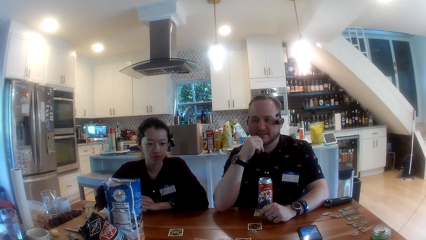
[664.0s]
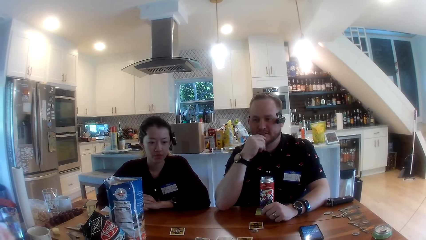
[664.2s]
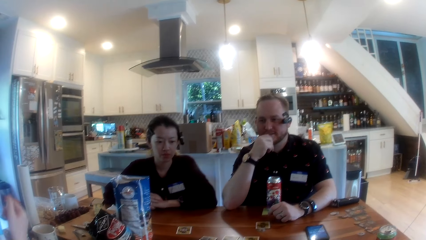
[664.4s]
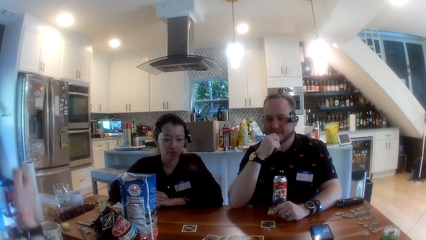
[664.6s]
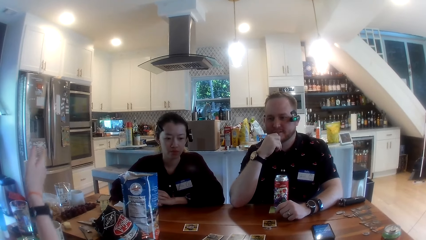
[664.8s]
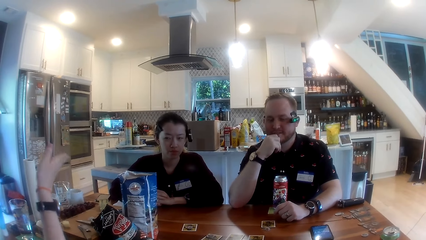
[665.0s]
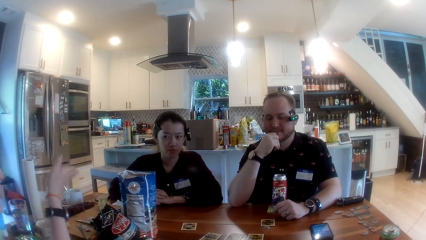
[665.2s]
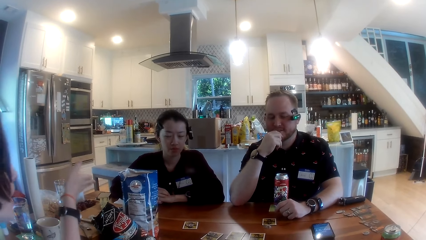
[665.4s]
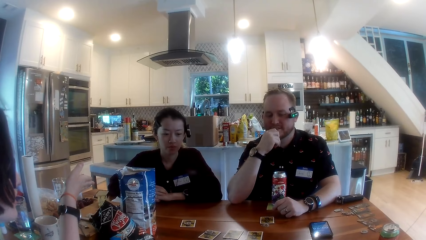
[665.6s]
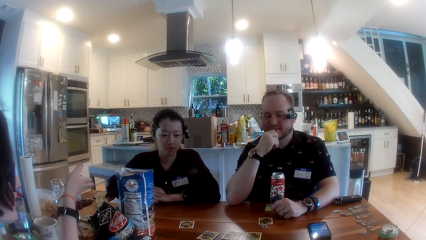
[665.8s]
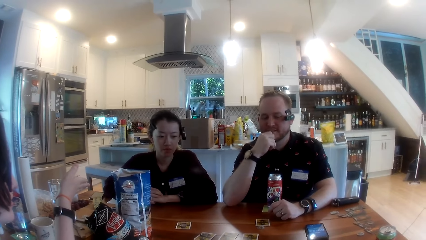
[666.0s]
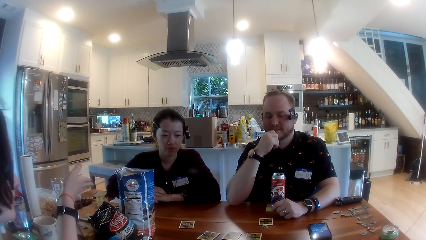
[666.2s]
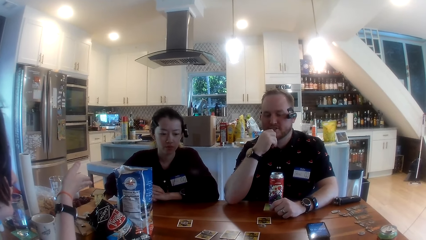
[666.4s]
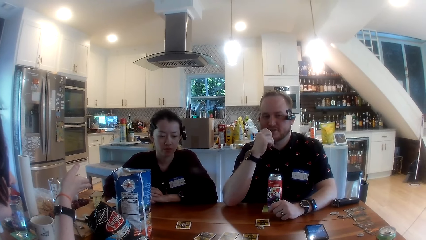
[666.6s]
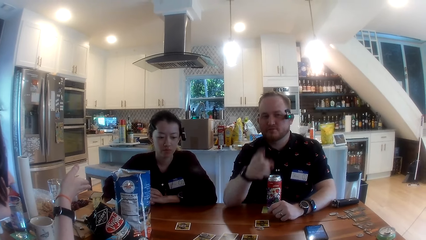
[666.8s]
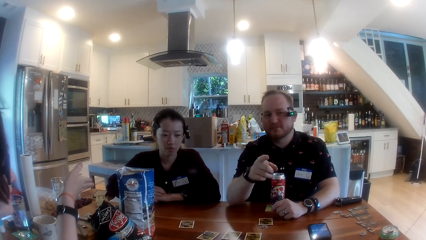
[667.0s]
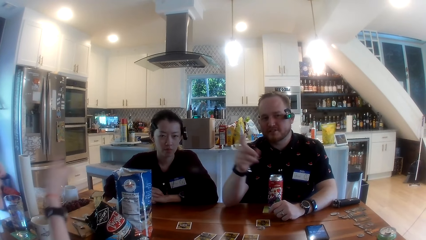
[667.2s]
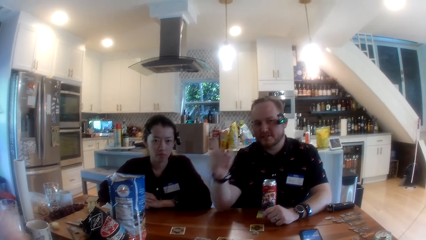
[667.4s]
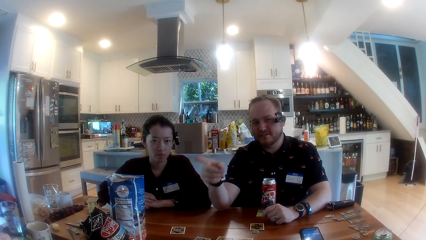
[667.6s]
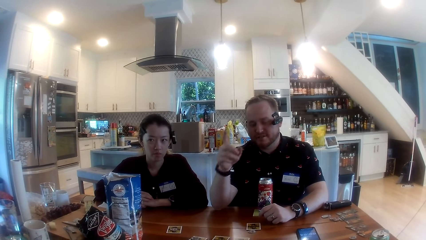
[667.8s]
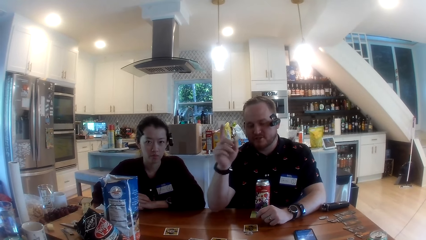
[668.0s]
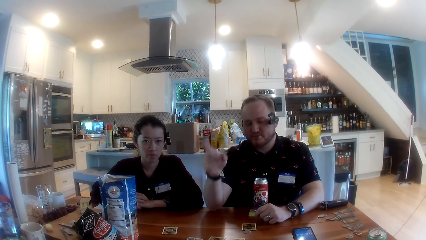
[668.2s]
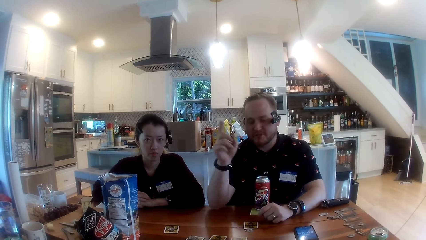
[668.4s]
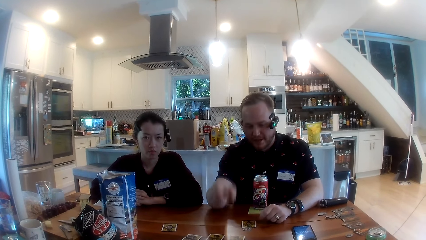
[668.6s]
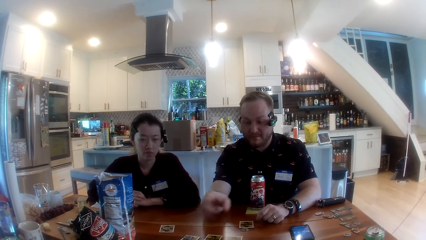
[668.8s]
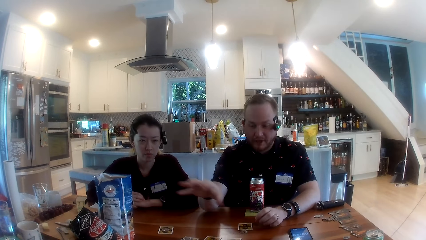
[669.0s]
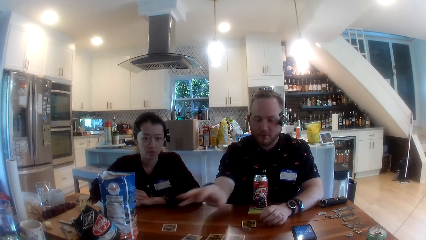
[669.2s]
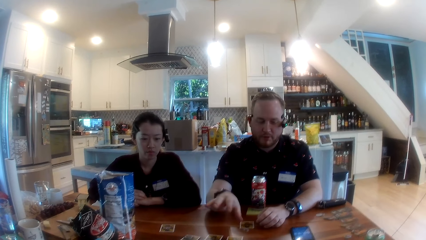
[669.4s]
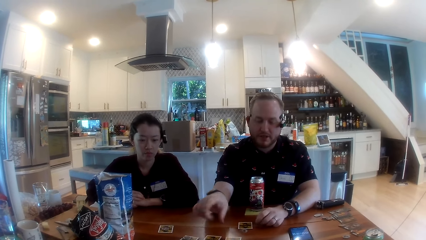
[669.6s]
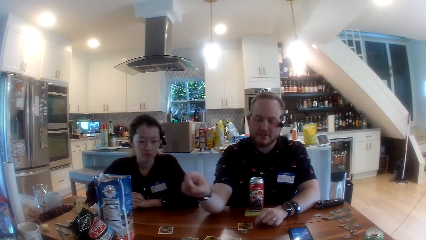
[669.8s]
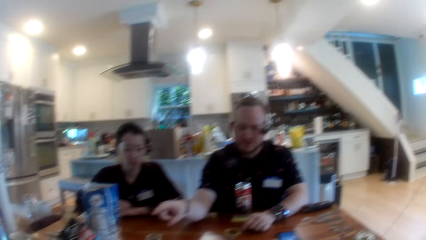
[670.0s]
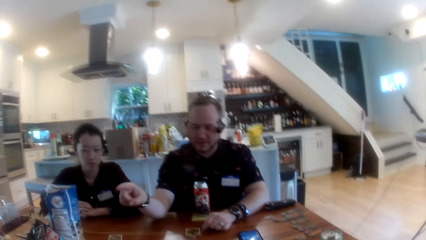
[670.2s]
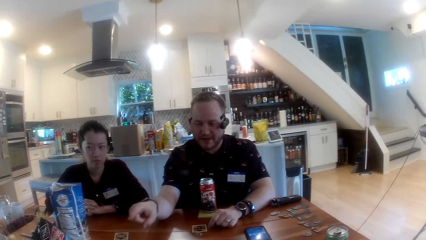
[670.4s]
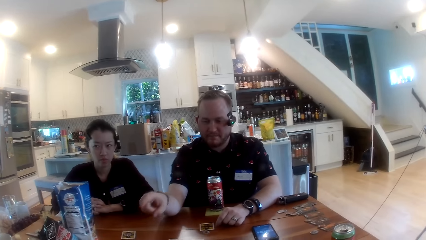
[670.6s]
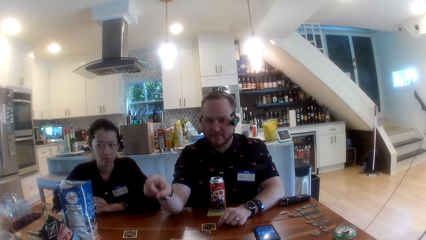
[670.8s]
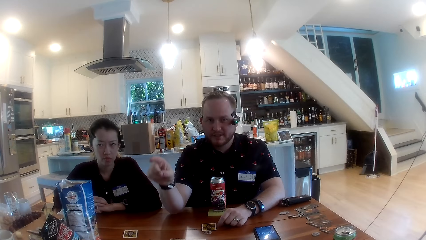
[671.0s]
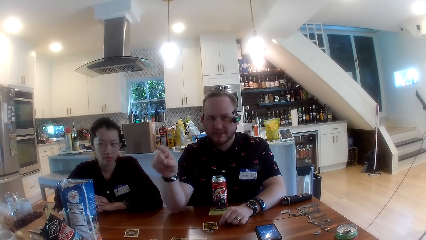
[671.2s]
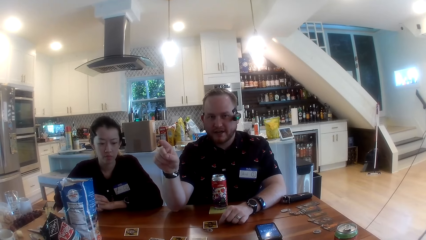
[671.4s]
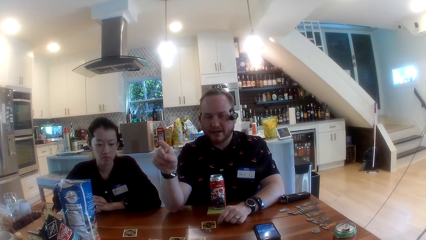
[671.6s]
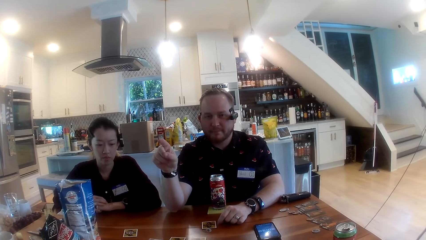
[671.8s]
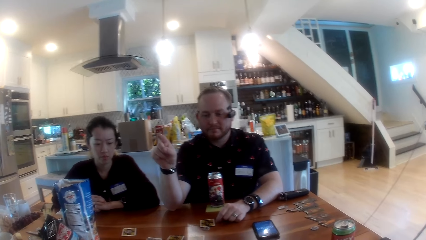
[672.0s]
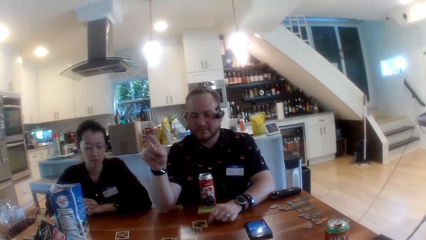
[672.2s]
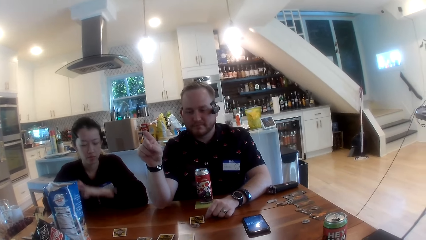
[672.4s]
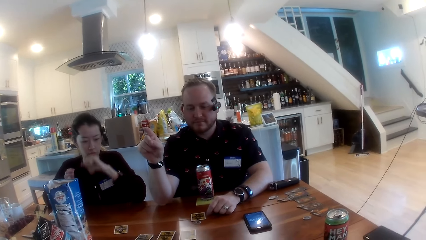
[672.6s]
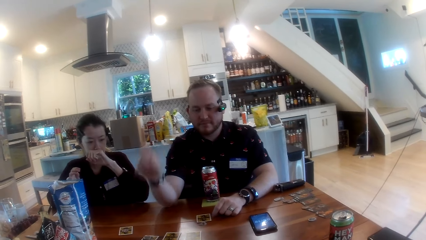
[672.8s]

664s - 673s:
The man gesticulates with his right hand.

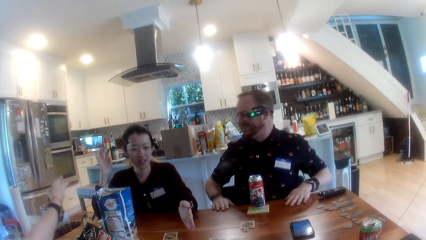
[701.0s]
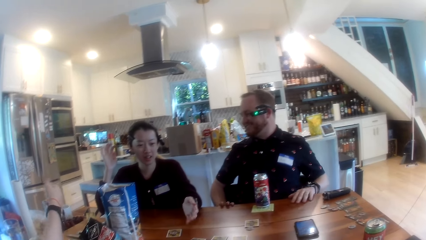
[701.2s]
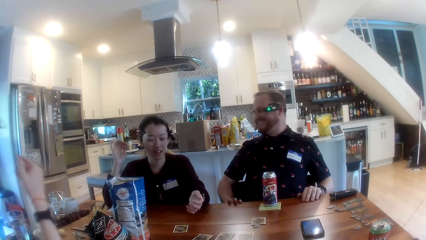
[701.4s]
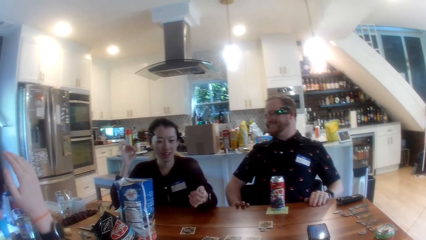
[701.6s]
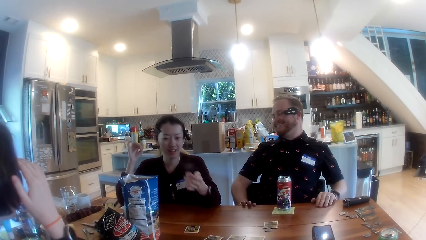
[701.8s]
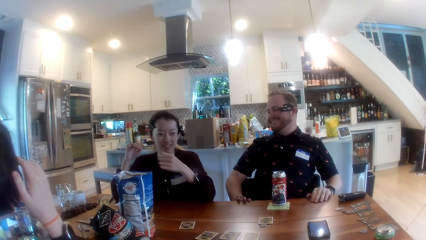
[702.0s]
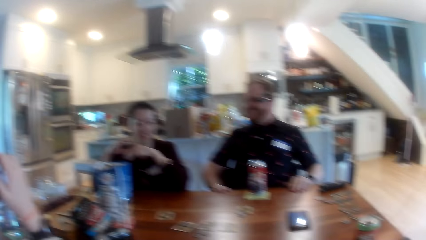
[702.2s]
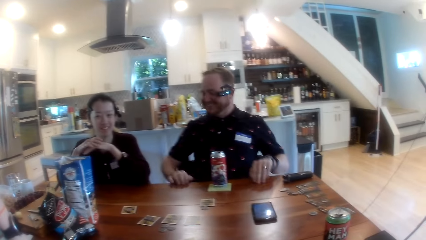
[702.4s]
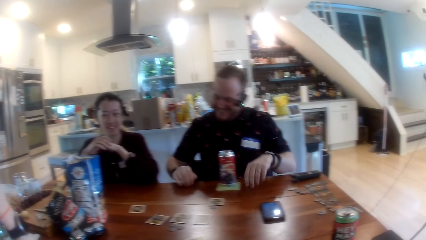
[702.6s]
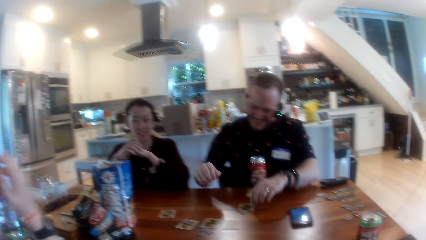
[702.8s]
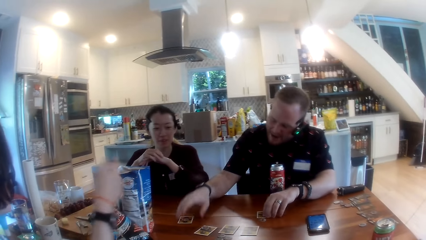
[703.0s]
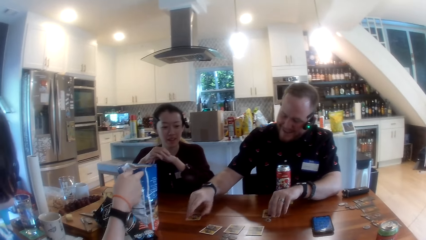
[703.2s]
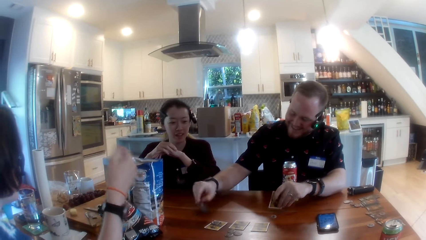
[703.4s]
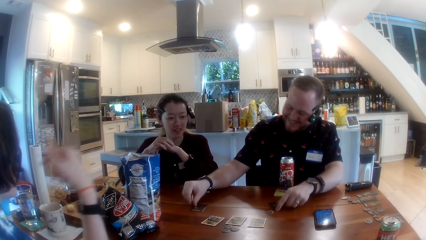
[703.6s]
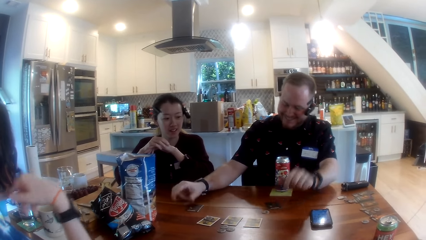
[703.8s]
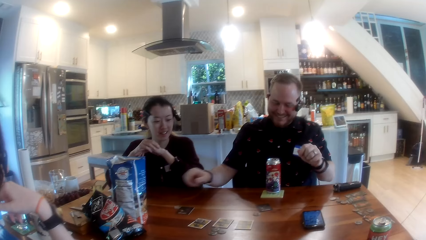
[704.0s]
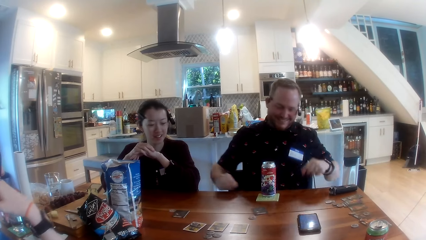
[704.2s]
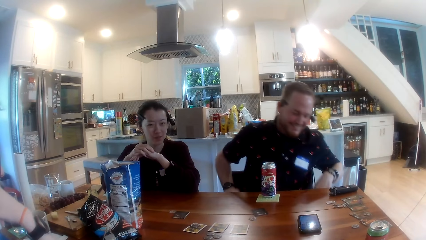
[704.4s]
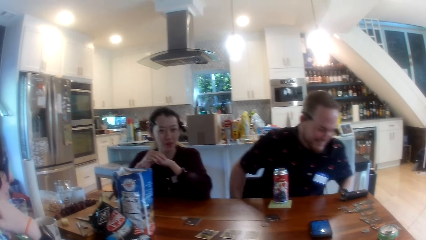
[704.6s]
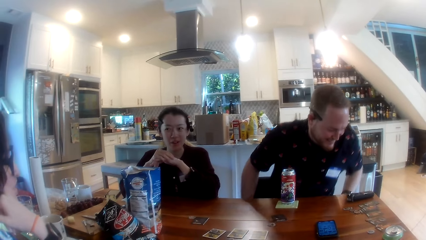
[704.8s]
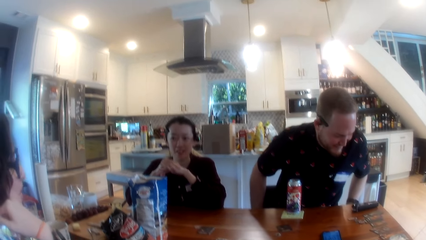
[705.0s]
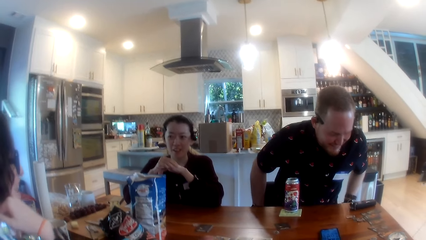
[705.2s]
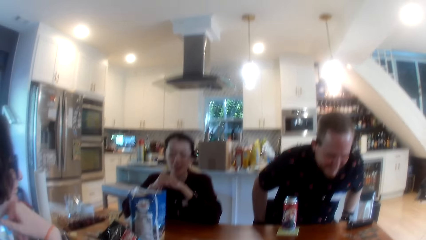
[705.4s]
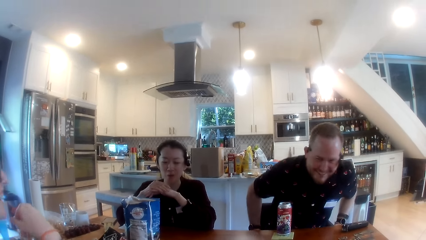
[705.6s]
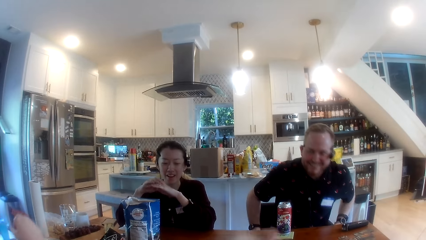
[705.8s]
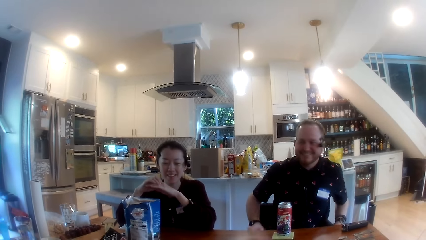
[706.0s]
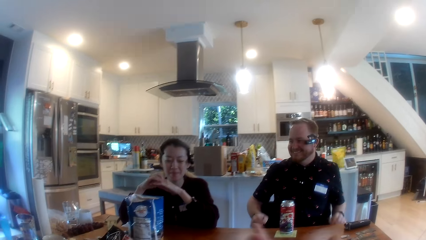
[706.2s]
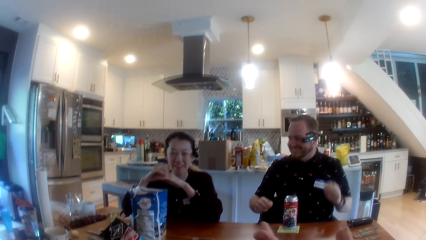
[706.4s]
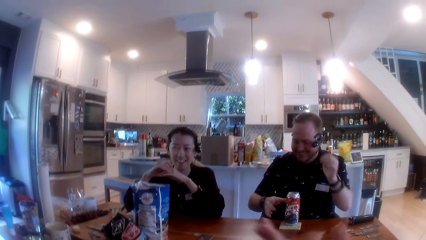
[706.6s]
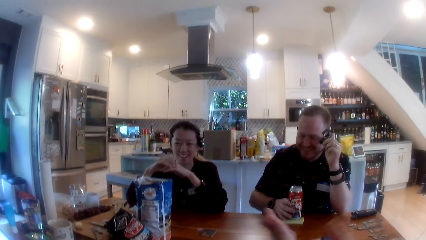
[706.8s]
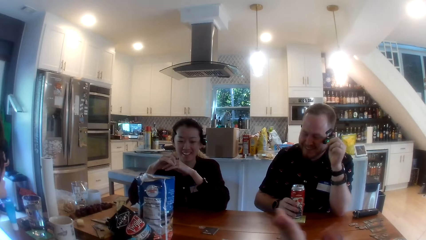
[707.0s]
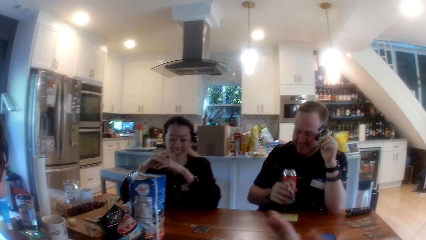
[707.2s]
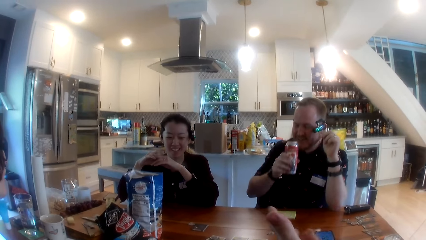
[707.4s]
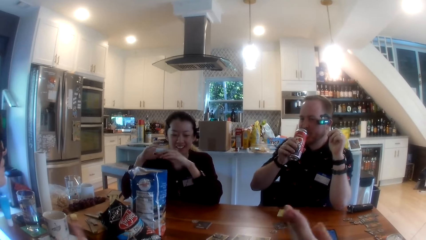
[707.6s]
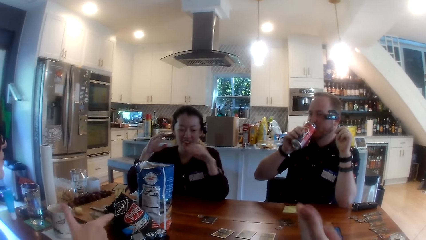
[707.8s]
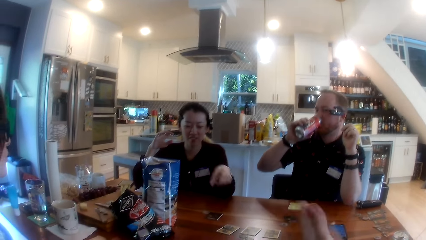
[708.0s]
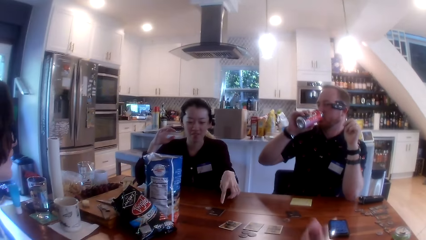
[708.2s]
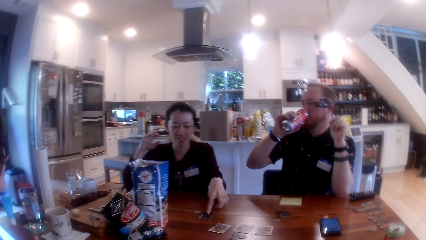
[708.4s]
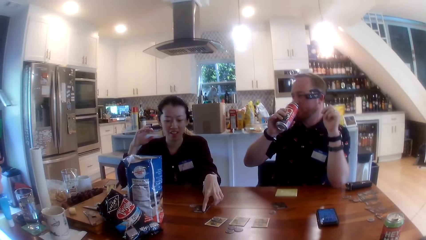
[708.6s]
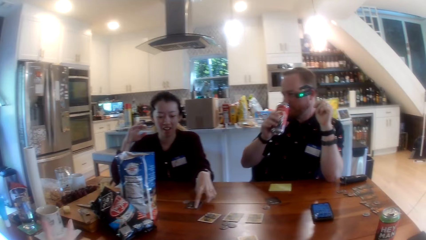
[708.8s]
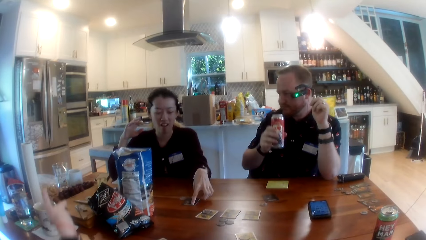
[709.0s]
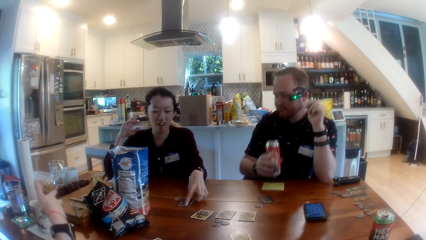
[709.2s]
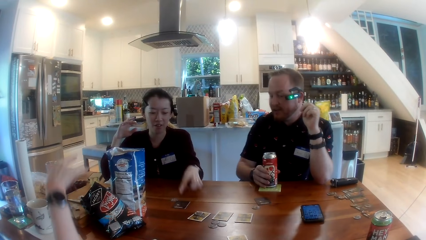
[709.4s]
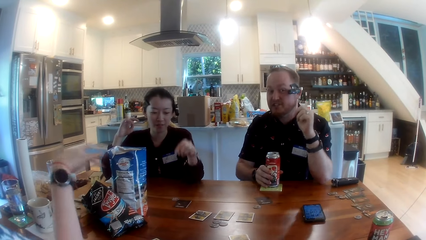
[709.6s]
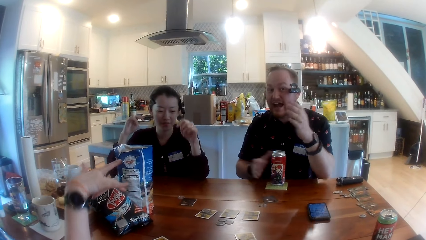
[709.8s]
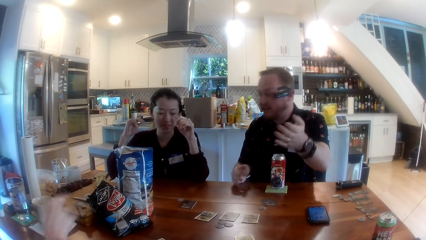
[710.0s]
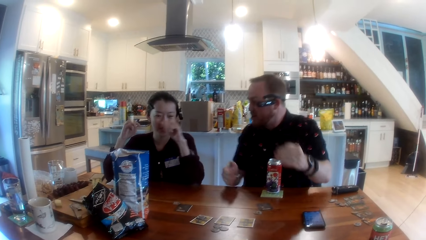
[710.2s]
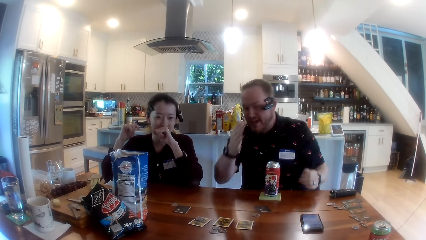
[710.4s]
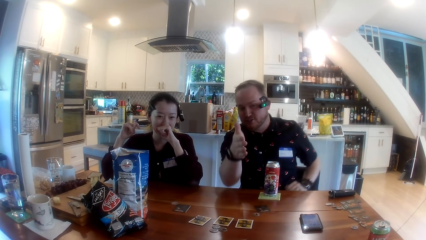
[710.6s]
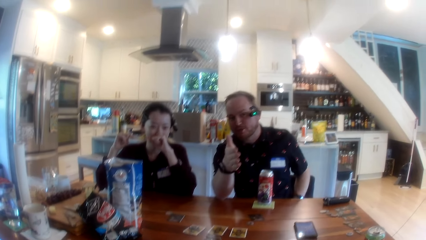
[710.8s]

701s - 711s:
The man turns over two cards on the table with both hands. The man touches the cards. The man adjusts his seat with both hands. The camera wearer claps his hands. The man drinks. The woman adjusts the cards on the table with her left hand. The man puts the drink down.
